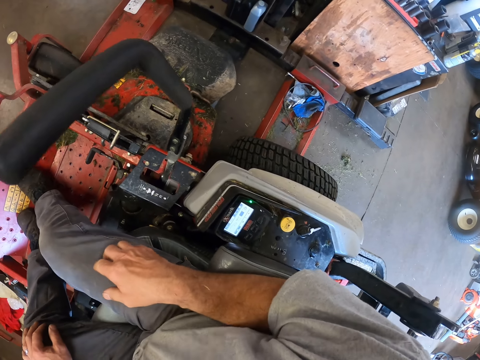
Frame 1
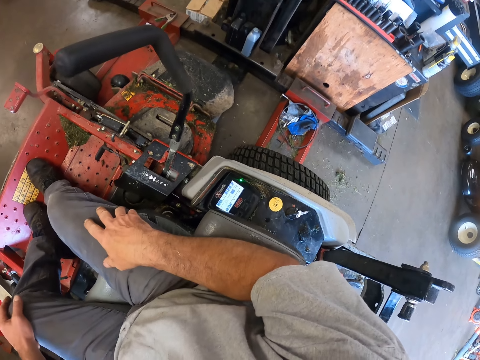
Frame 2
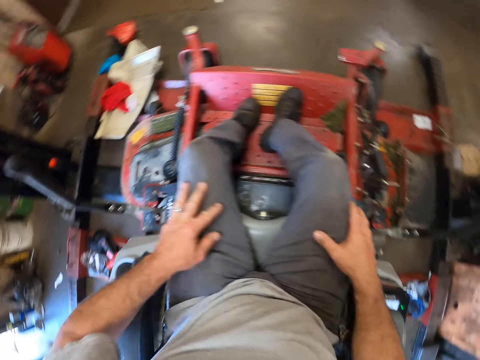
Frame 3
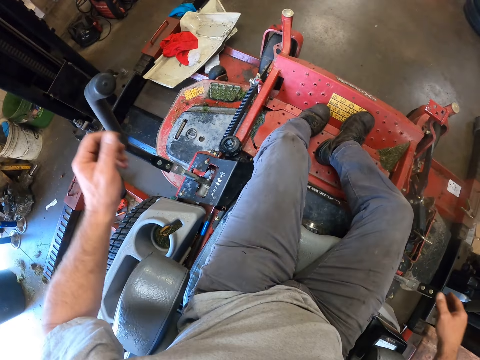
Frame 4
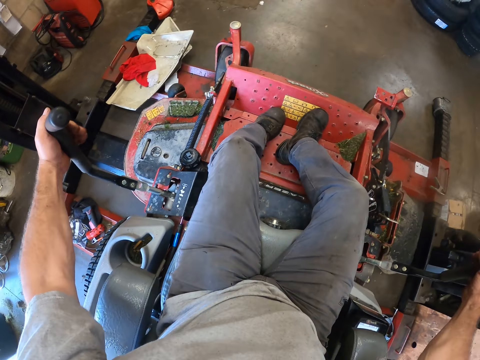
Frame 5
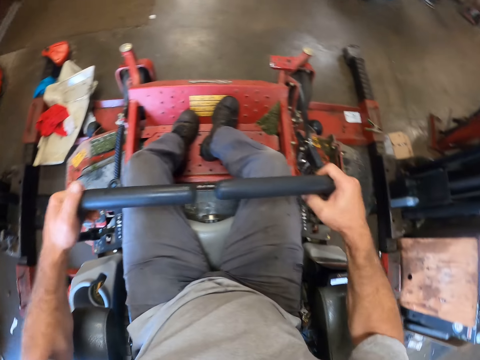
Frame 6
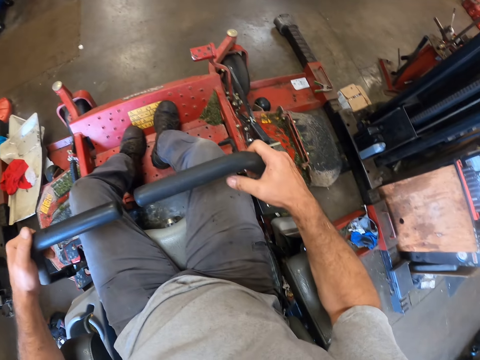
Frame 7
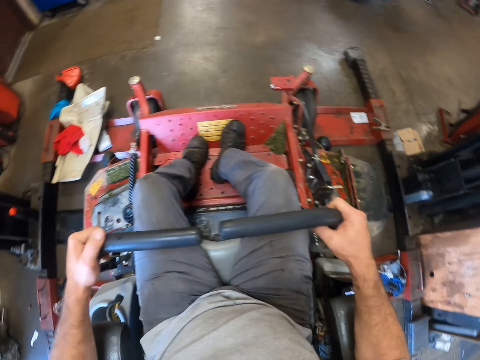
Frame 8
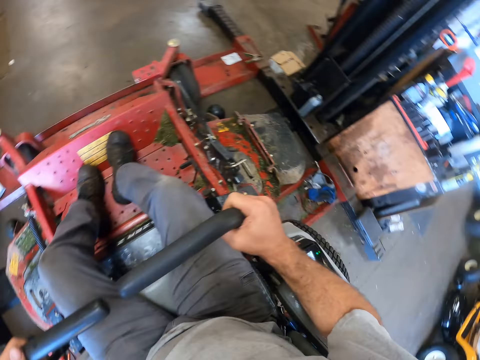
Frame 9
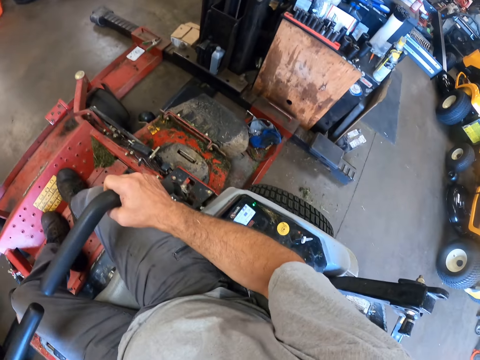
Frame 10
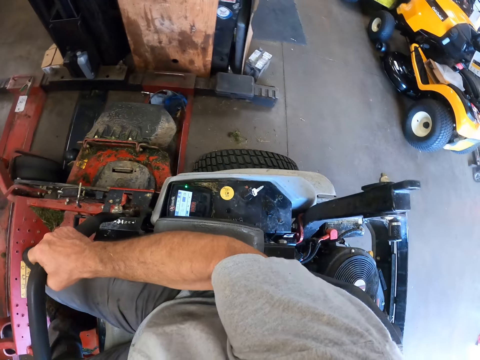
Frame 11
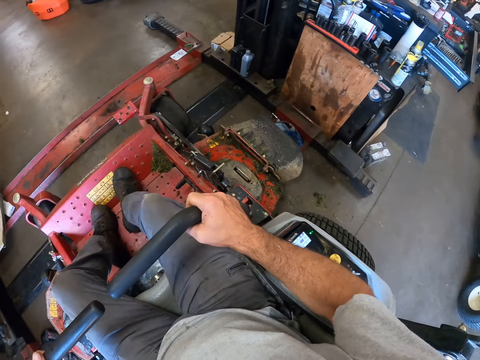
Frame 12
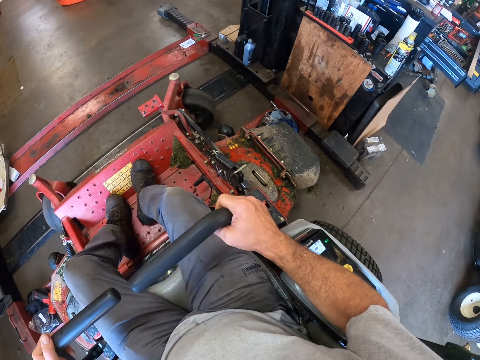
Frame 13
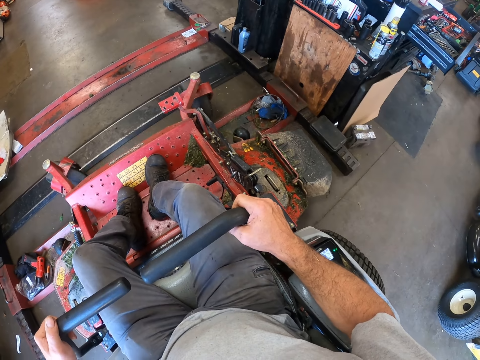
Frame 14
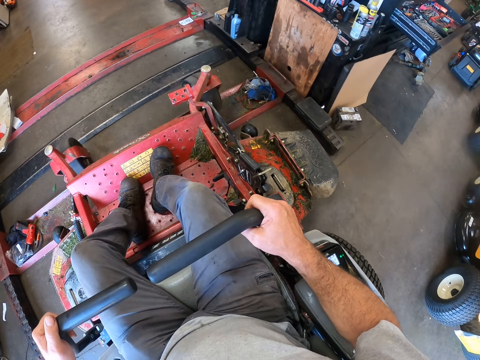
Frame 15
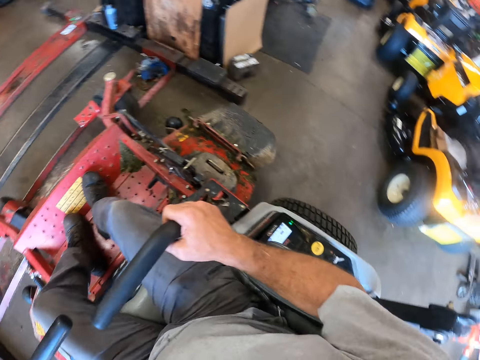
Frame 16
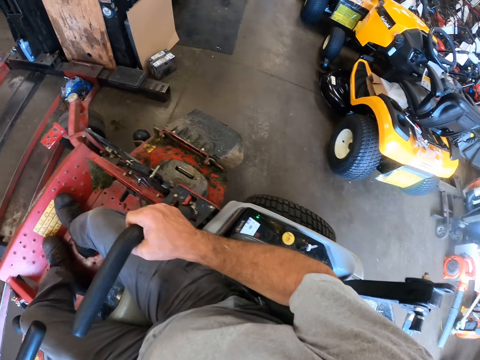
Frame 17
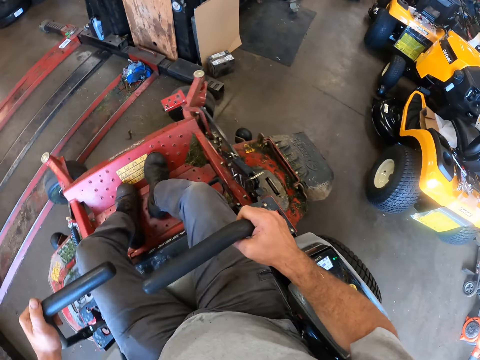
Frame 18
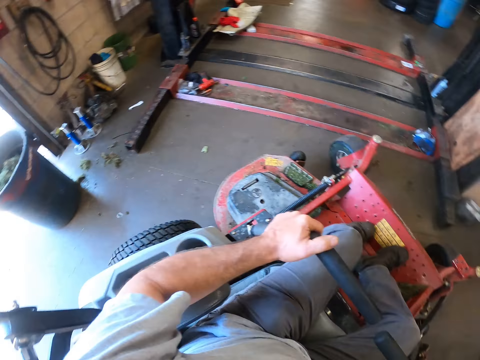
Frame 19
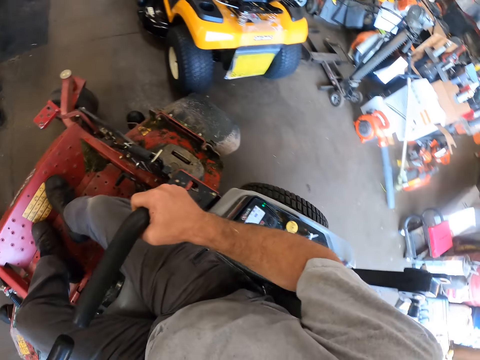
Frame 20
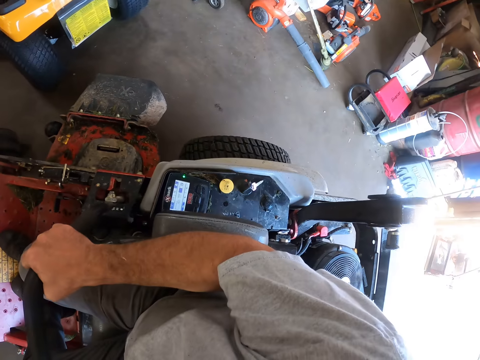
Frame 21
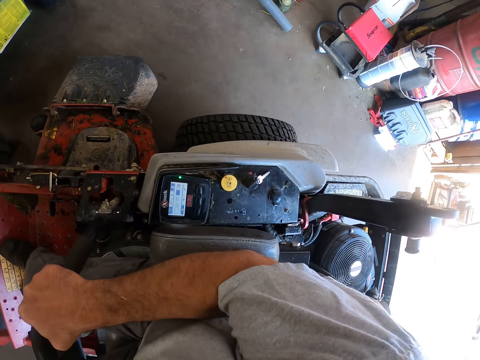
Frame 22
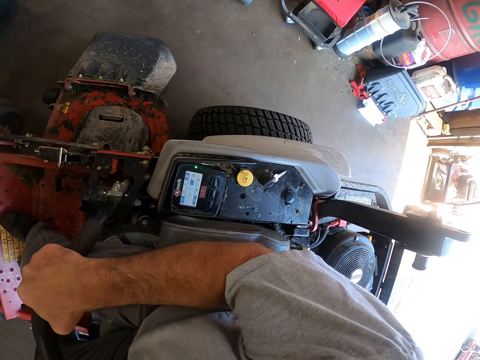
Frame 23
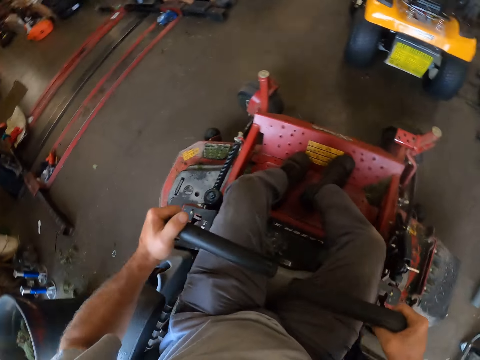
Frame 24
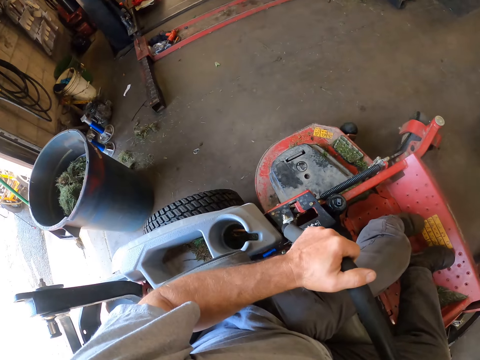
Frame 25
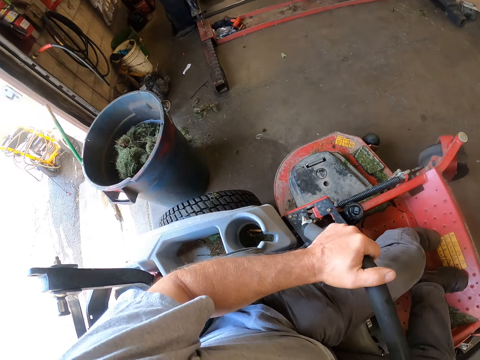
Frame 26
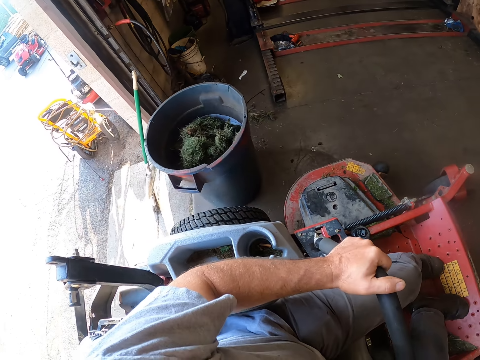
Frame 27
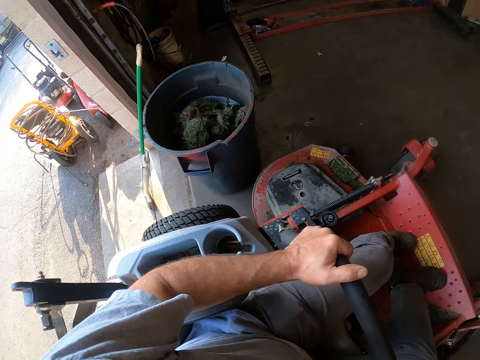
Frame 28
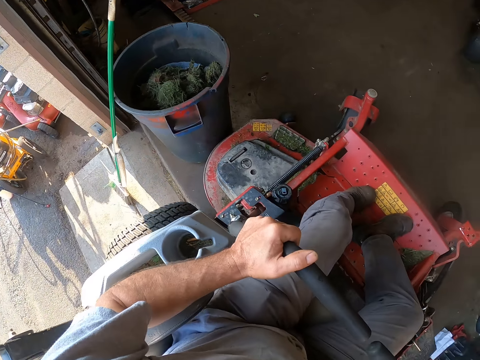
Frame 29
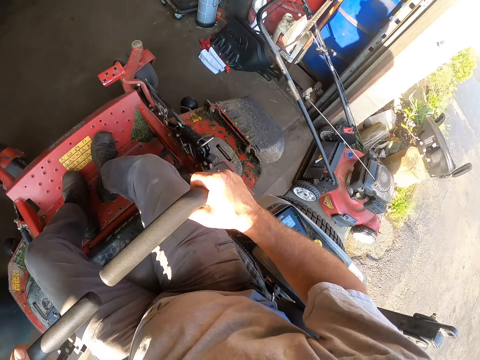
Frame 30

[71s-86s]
The camera wearer places his hands on his lap. He pulls the wheel control of the lawn mower together with both hands. He drives the lawn mower backwards out of the workshop.

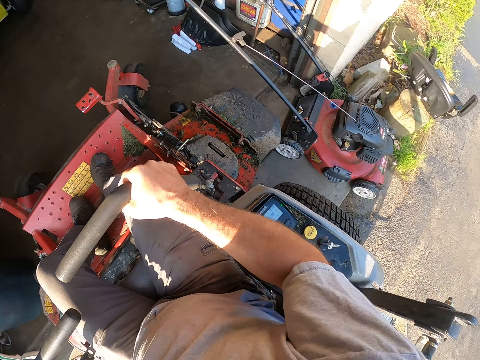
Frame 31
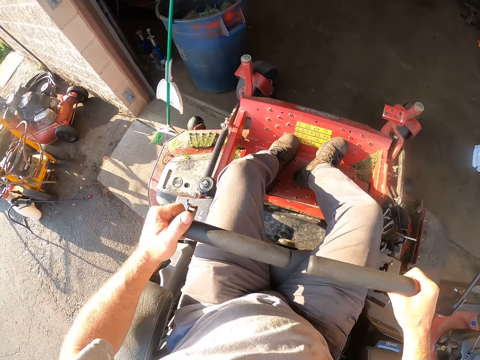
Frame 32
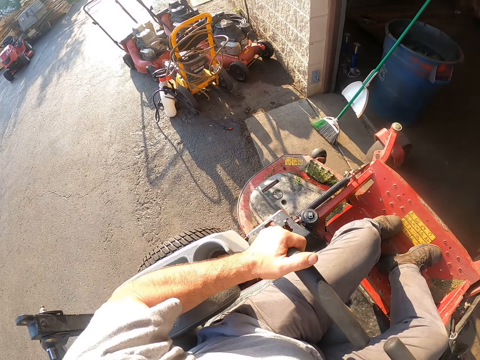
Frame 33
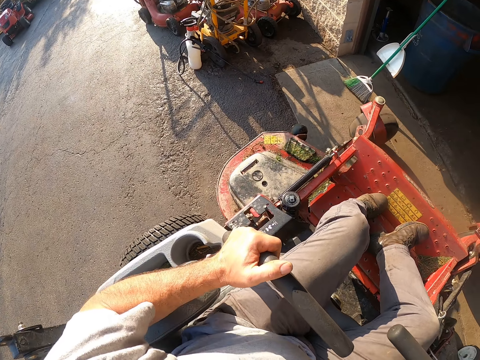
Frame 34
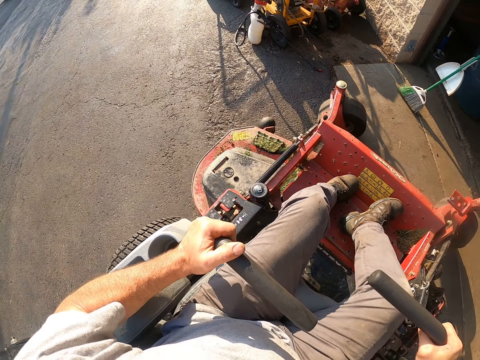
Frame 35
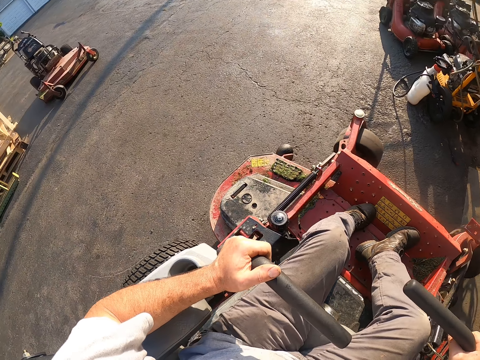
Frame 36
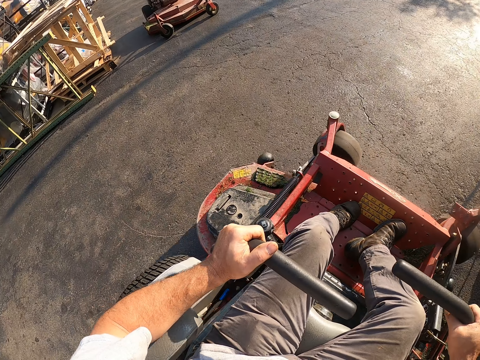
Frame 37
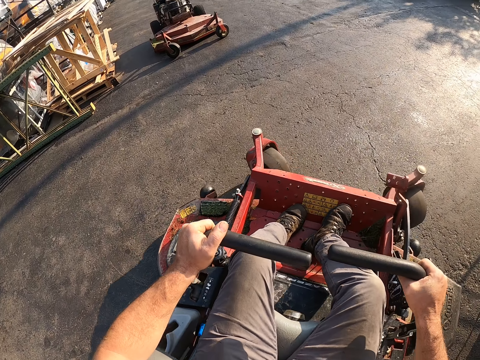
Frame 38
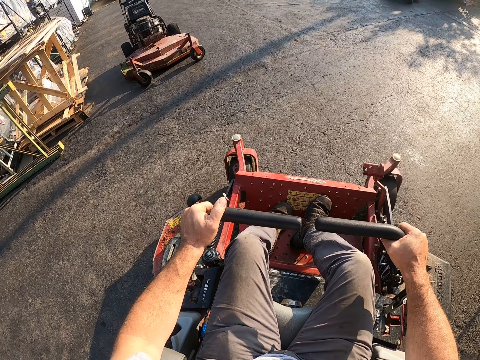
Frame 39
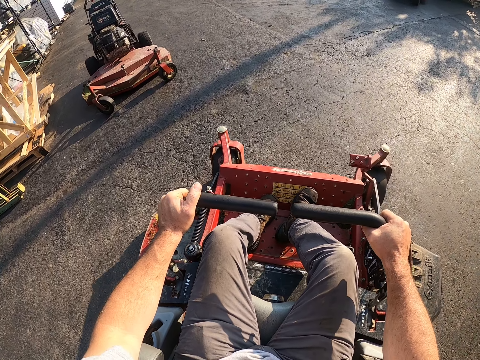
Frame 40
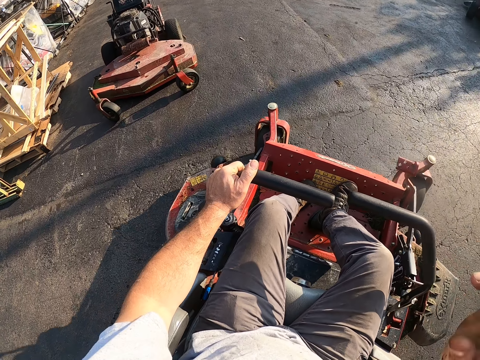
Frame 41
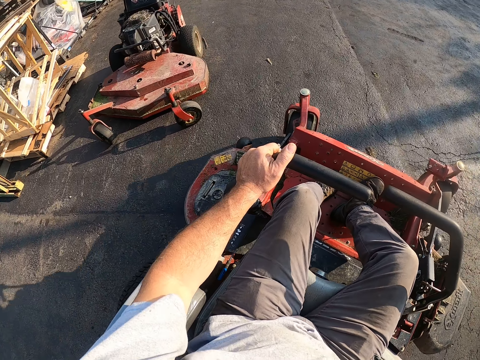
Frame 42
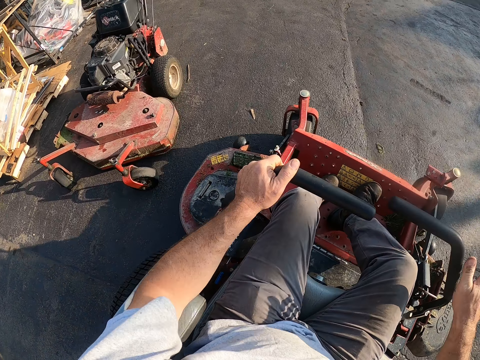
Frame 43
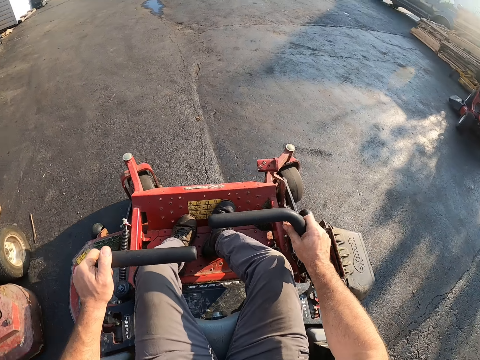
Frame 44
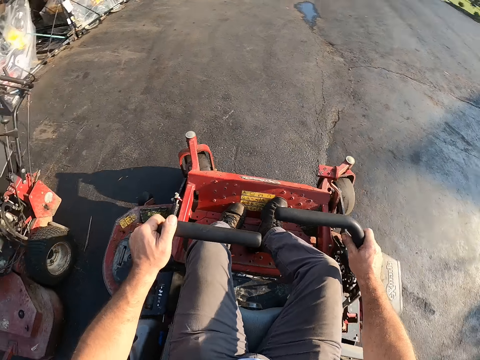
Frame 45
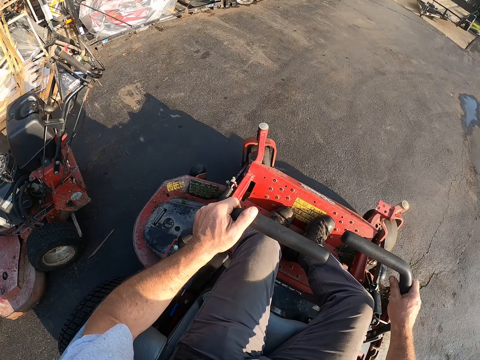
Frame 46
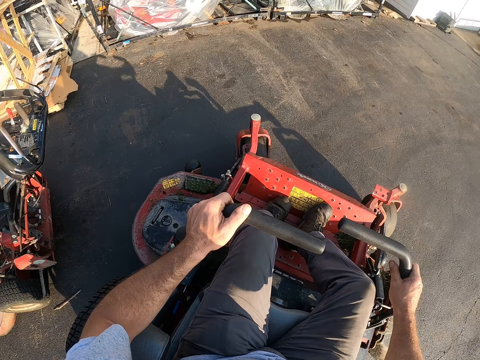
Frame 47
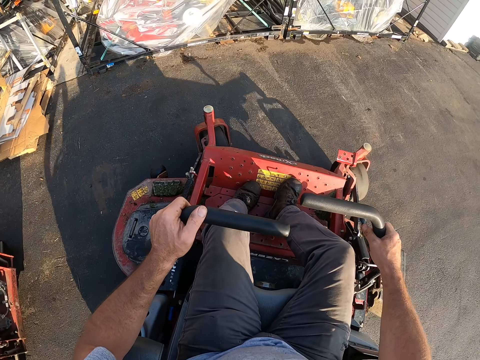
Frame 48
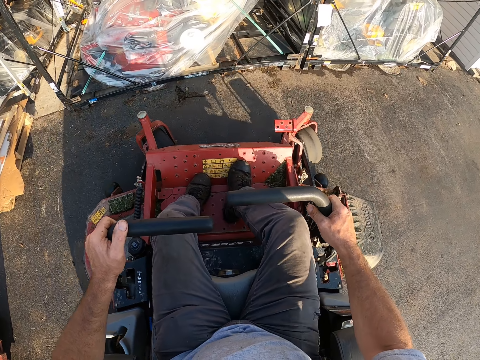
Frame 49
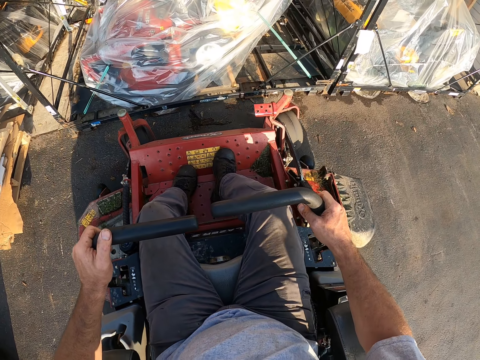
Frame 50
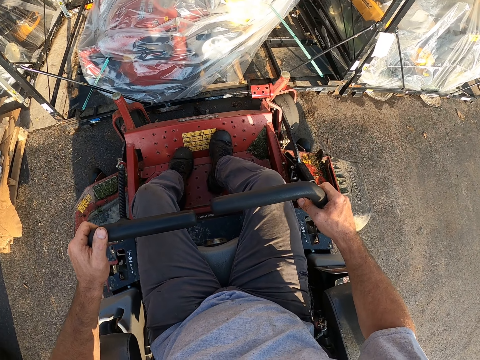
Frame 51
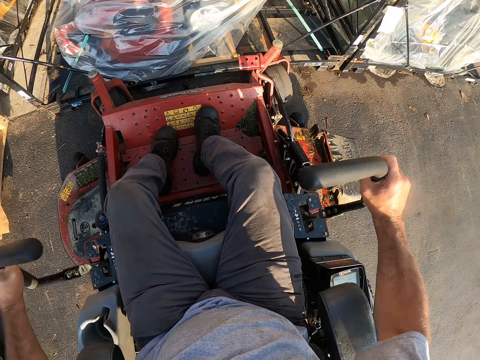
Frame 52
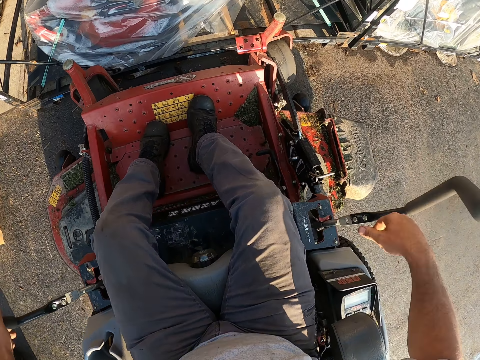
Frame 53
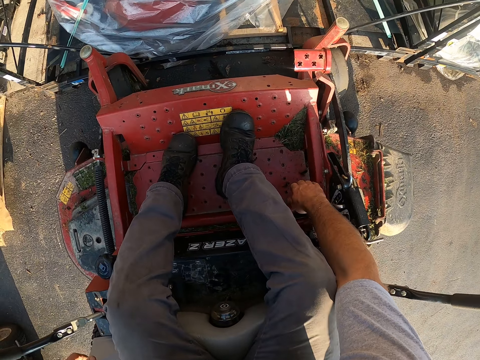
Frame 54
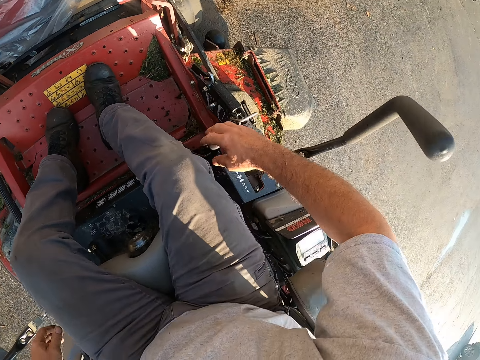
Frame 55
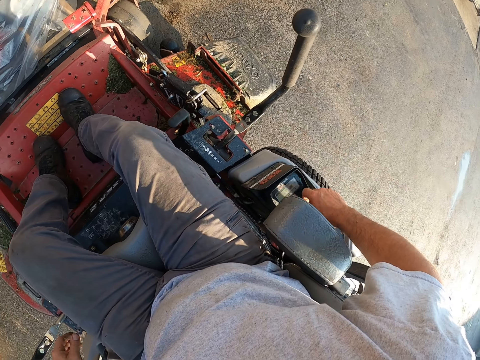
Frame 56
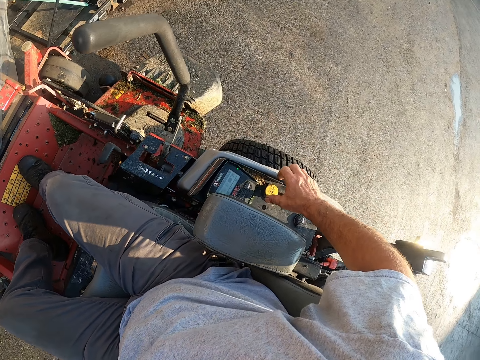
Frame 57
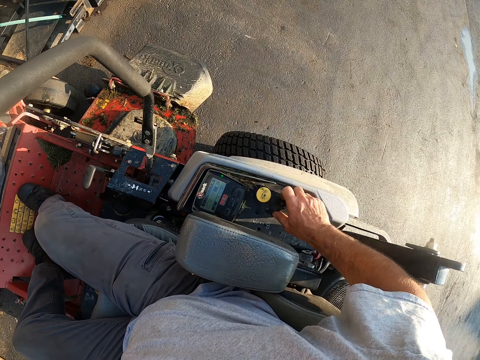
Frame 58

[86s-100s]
The camera wearer drives the lawn mower forward. He touches his face with his right hand. He holds the wheel control of the lawn mower with his right hand. He stops riding the lawn mower. He opens the wheel control of the lawn mower. He operates the lawn mower. He raises the gear of the lawn mower with his right hand.
